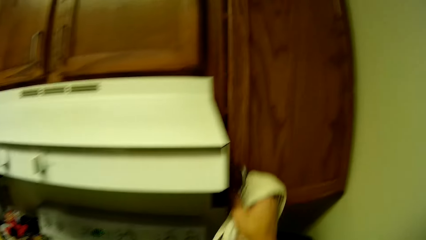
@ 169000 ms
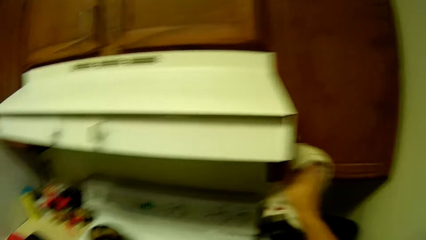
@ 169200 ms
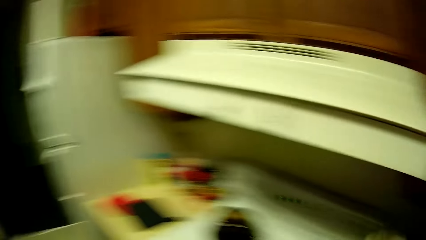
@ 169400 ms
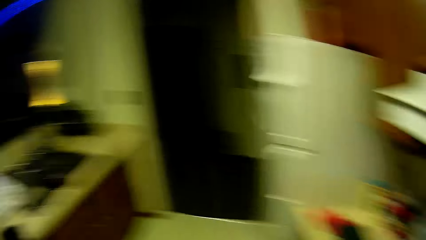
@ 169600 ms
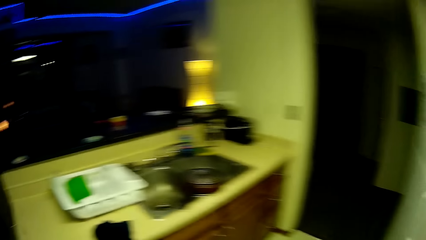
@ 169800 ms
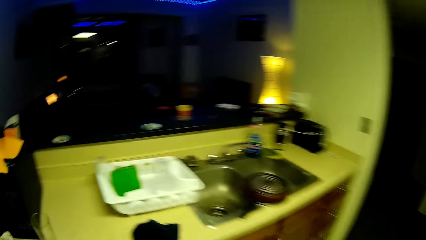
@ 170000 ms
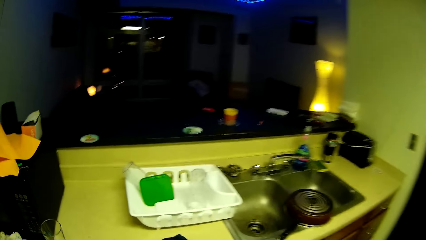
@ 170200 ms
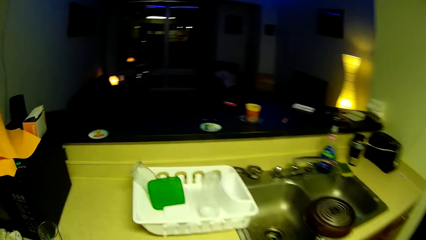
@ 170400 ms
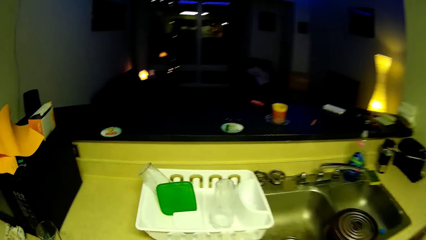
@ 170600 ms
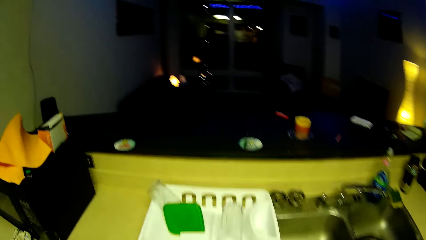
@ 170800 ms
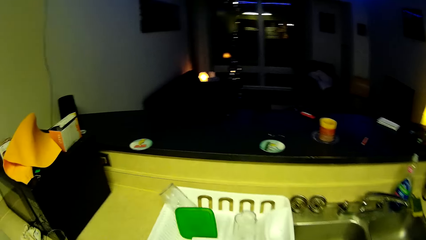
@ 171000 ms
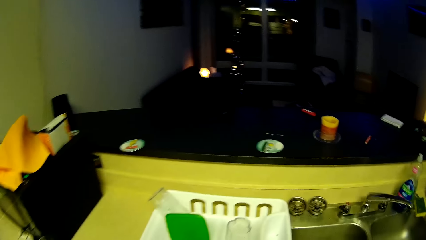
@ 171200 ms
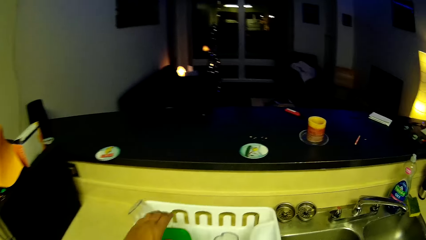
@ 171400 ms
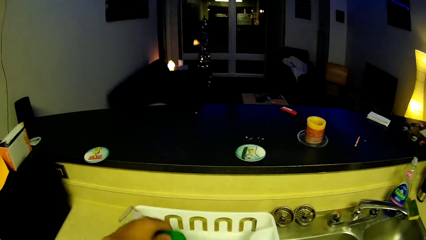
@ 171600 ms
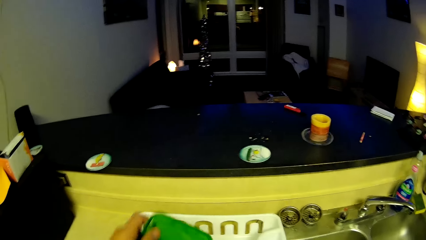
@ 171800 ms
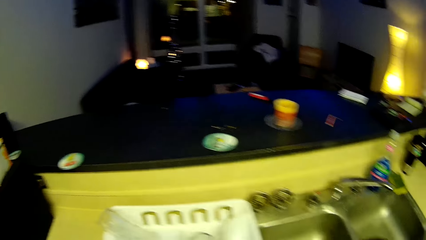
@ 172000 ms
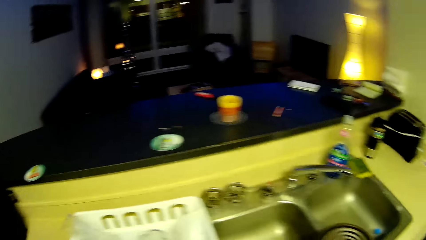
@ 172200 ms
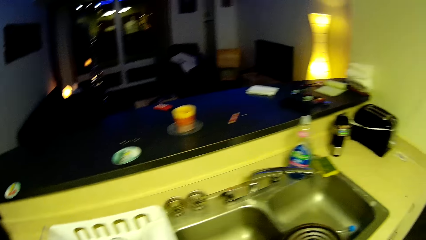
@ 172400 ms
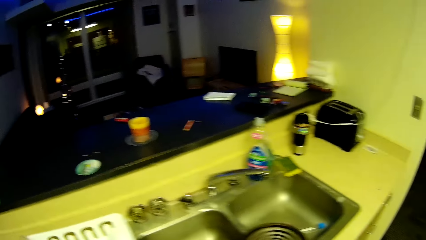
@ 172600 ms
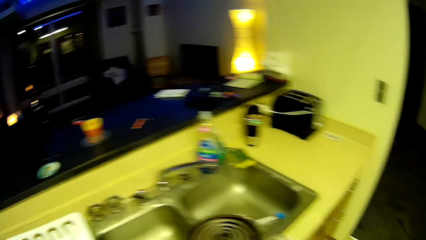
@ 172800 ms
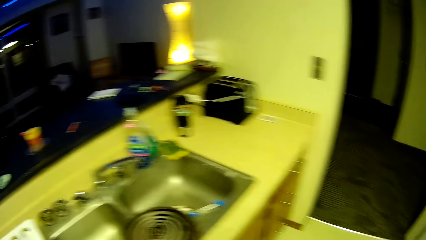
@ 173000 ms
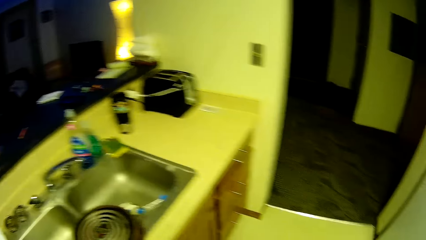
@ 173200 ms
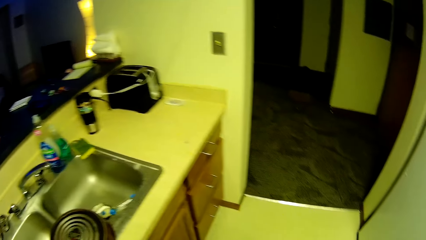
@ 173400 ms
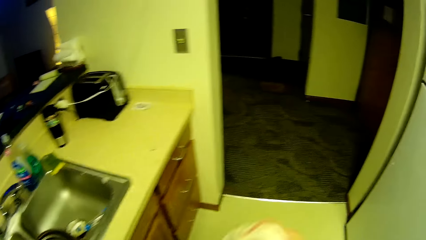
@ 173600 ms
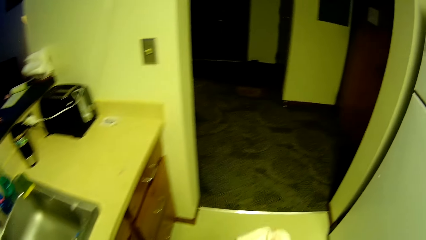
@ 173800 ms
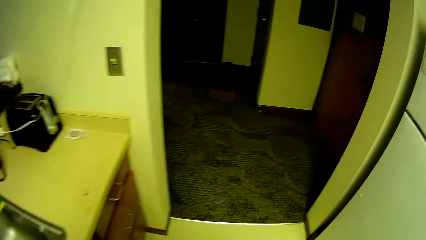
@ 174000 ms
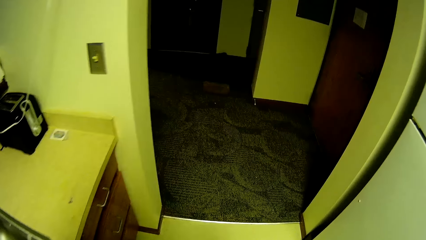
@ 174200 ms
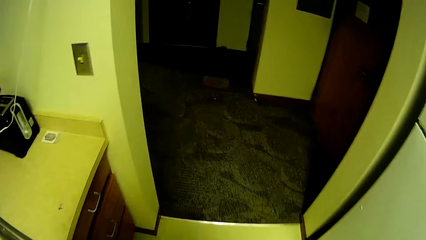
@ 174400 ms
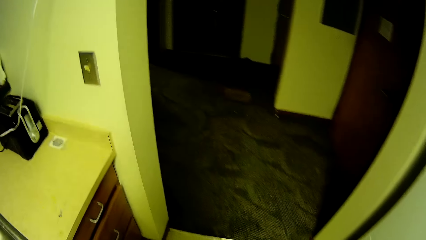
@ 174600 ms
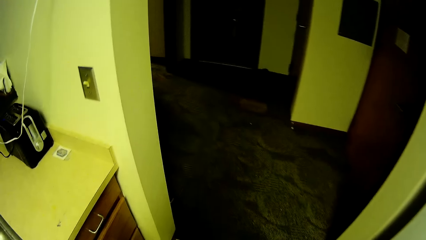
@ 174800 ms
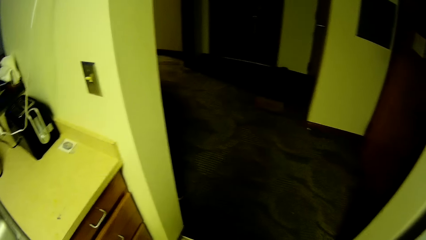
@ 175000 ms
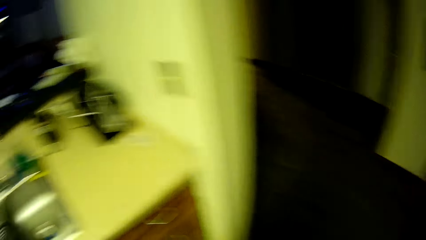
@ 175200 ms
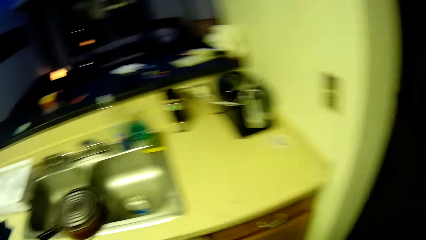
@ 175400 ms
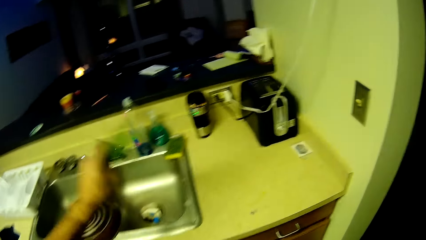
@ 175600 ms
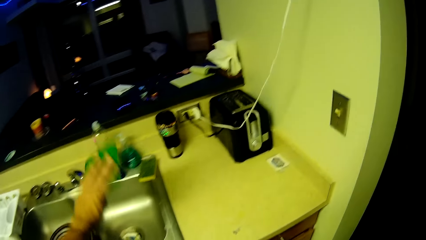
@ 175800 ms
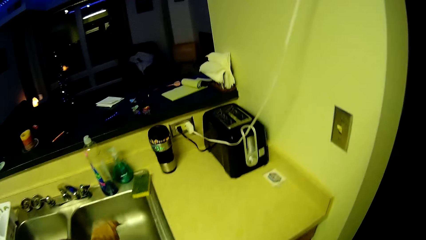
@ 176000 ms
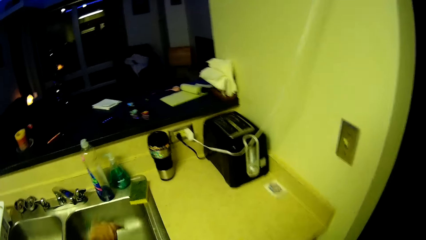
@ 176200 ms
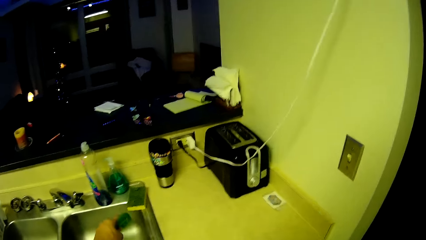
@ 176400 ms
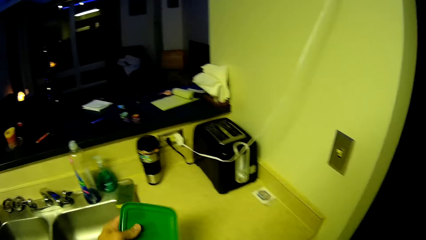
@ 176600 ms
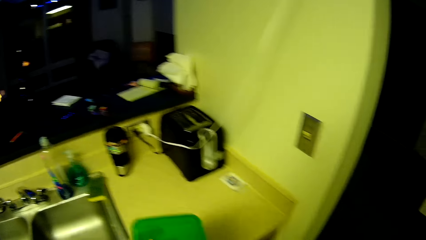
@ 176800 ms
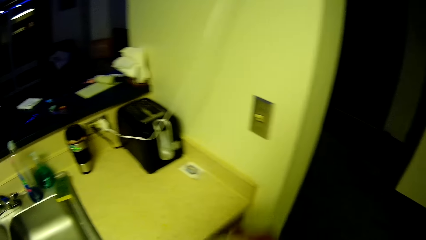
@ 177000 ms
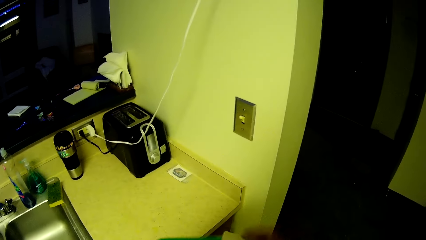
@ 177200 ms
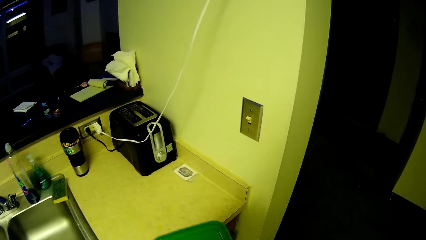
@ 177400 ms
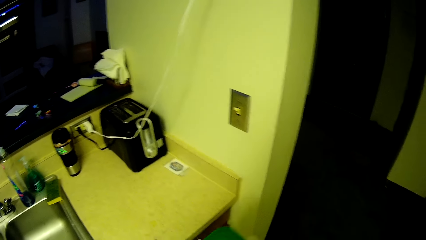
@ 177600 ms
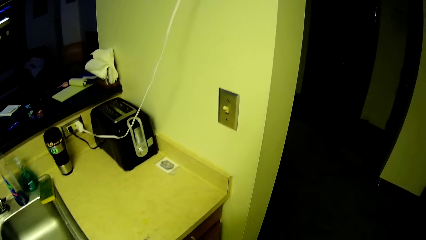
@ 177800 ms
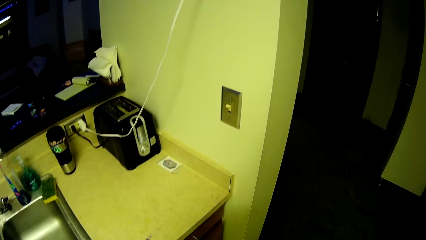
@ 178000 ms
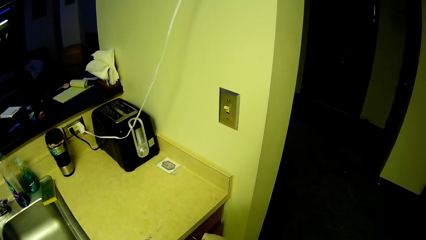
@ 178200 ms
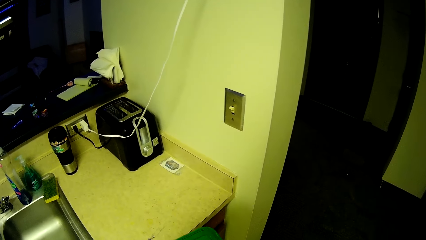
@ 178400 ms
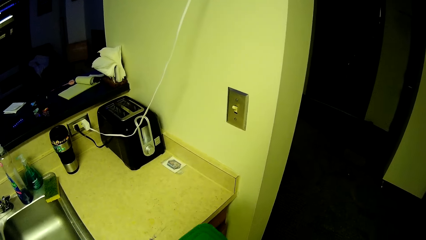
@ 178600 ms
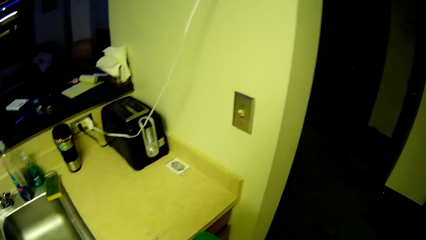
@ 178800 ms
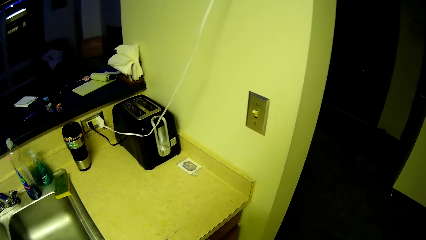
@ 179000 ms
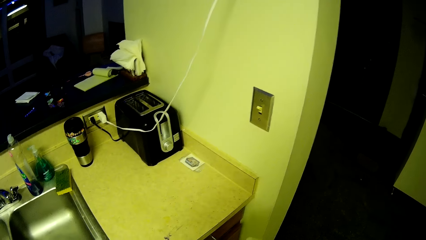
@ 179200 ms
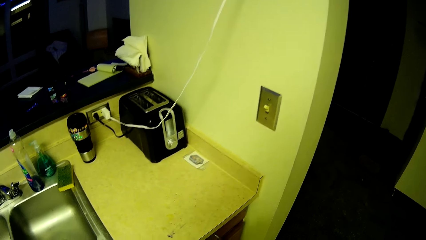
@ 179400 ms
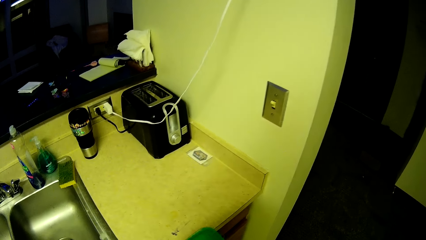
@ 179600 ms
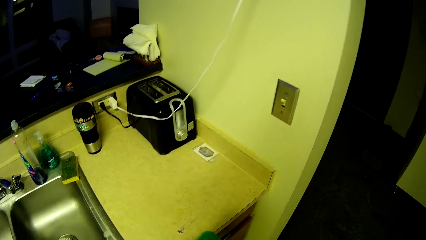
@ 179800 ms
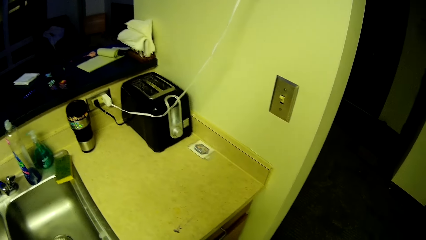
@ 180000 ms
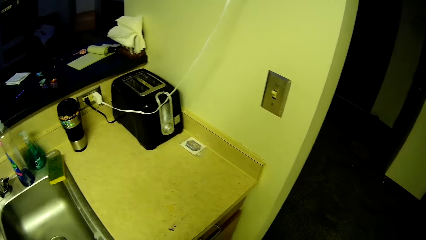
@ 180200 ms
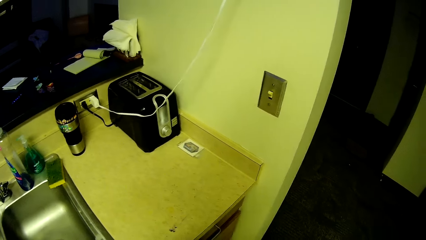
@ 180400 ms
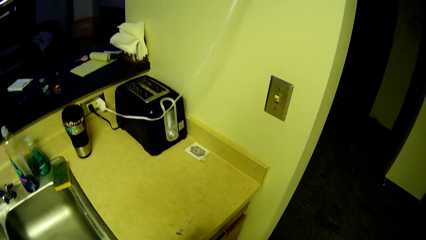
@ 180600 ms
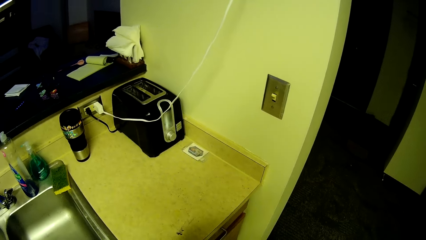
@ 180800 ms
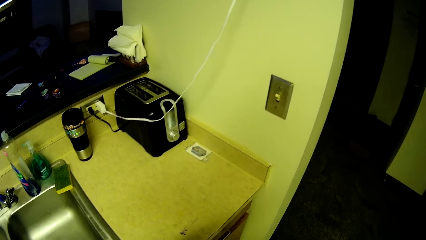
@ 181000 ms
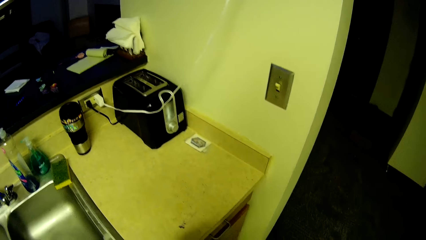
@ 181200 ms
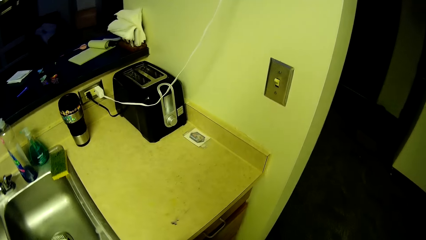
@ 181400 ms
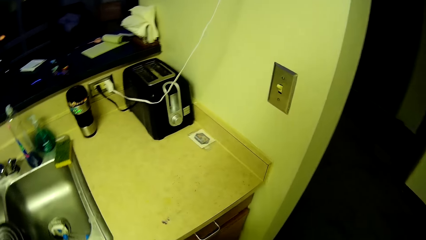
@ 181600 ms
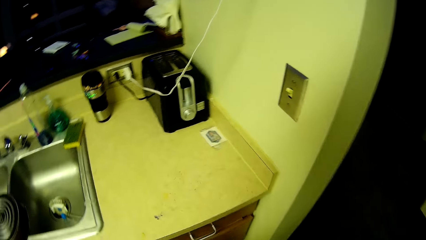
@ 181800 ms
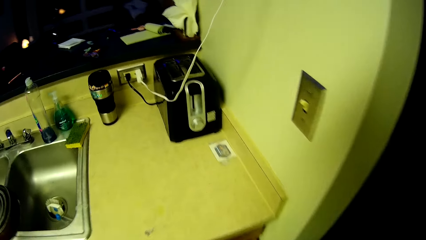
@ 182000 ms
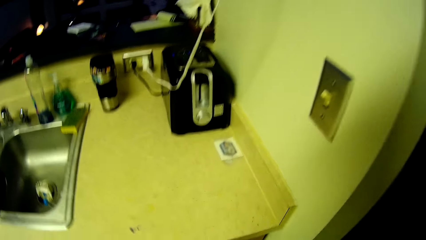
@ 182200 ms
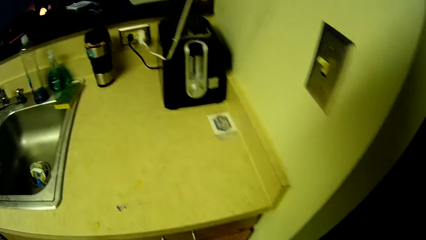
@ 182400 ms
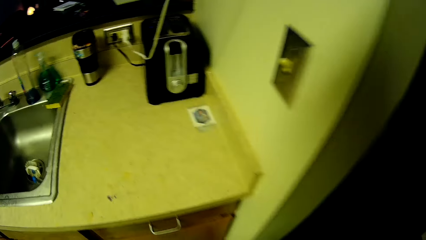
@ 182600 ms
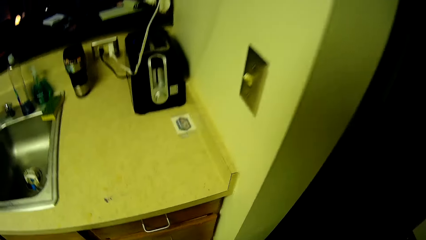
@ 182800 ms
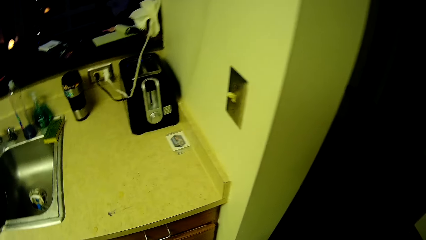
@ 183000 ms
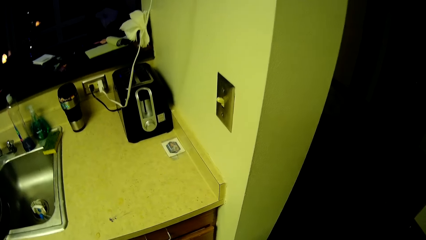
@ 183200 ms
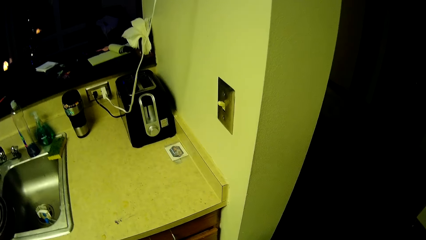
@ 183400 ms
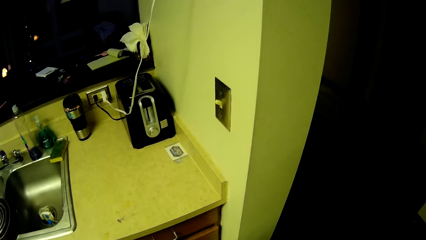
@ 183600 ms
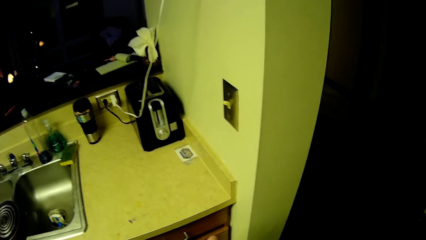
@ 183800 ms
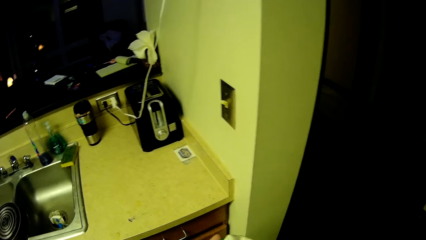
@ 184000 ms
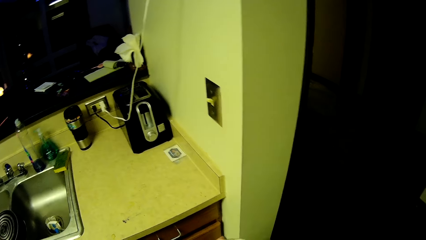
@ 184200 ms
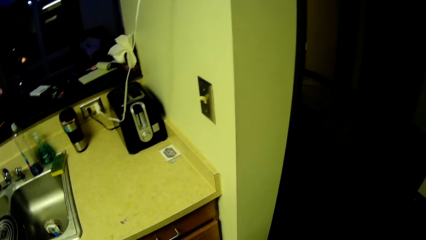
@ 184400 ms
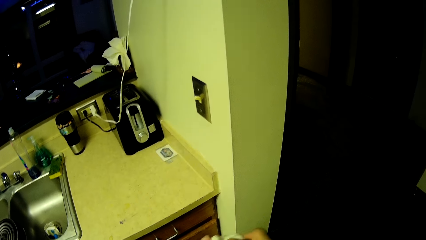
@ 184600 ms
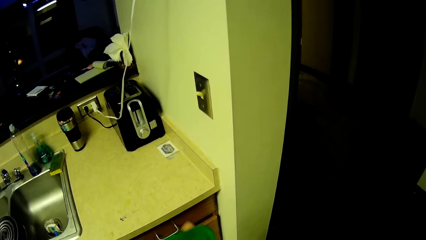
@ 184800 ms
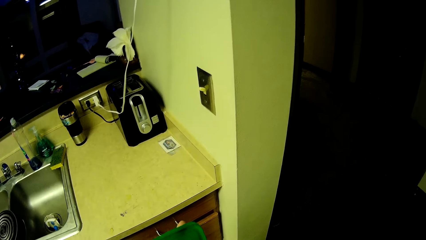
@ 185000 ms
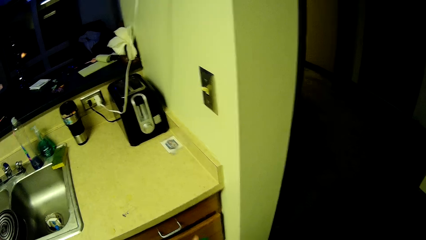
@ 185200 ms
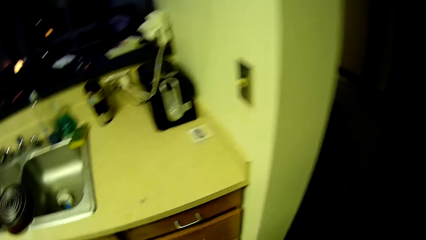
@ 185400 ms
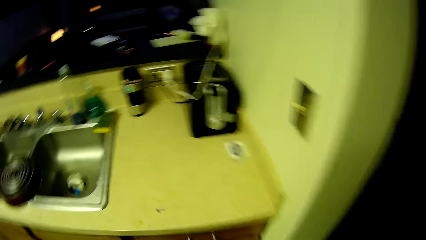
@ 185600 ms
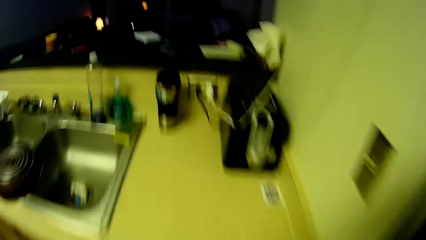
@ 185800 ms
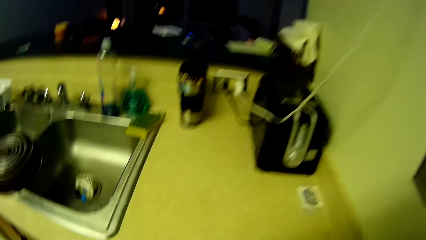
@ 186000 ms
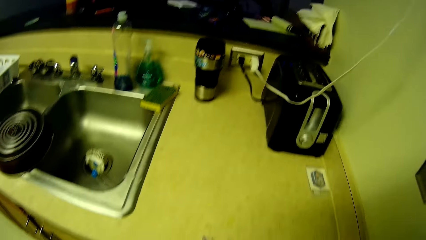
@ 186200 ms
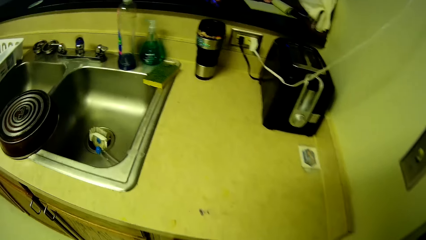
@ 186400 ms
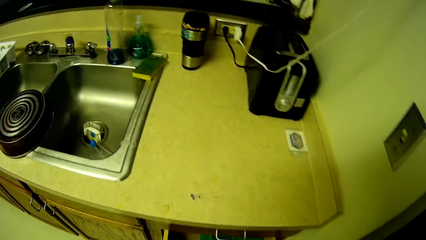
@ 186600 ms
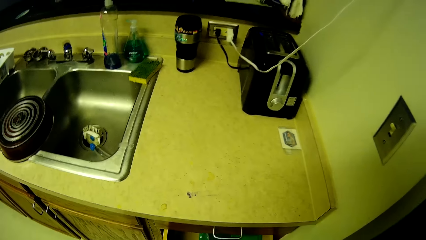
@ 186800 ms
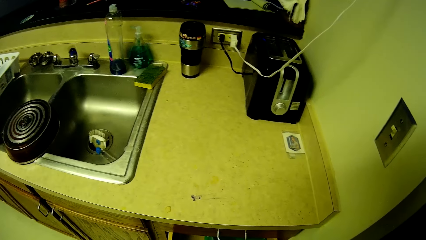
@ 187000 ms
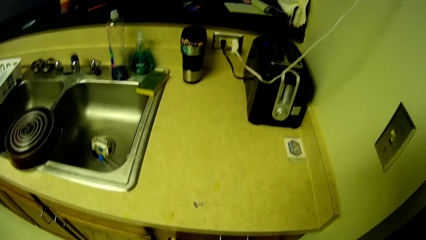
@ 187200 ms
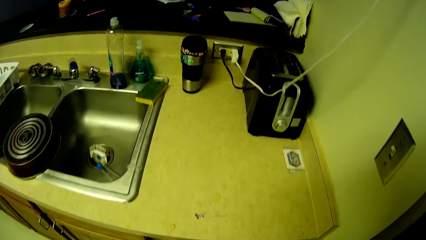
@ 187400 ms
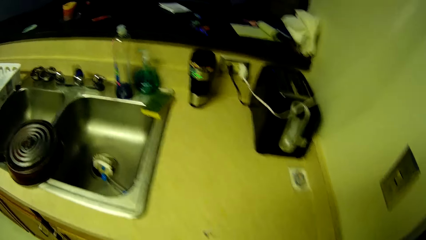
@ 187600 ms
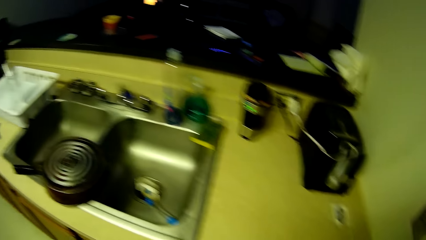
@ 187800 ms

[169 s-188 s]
The camera wearer closes the door with the right hand. They turn back to the sink. They pick a container lid or plate cover from the tray with the left hand. They carry the lid towards the kitchen door. They shake the lid on the sink. They drain water from the plate cover into the sink. They stand near the door. They clean the plate cover. They turn.
